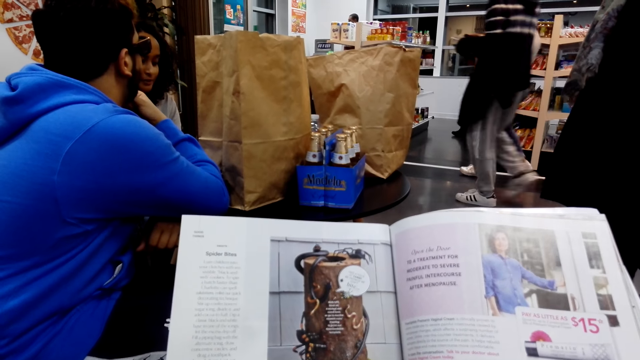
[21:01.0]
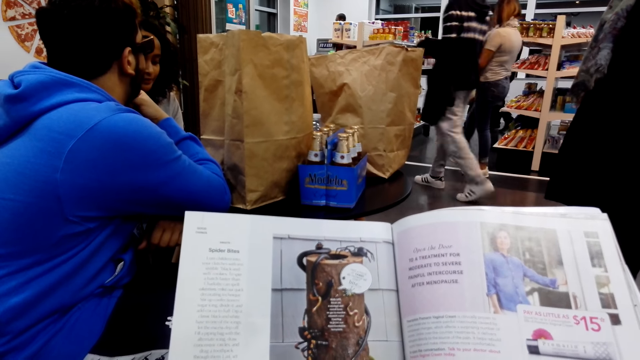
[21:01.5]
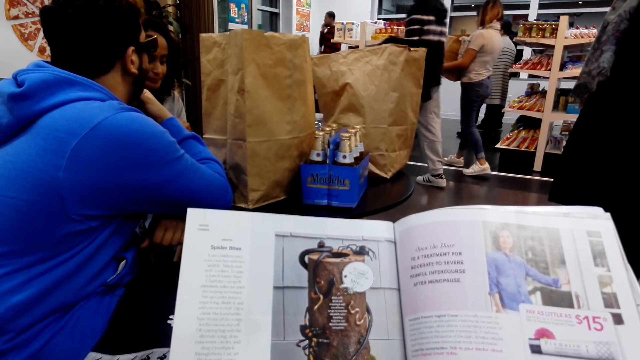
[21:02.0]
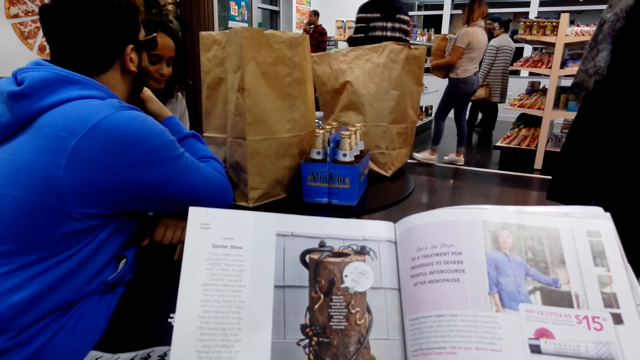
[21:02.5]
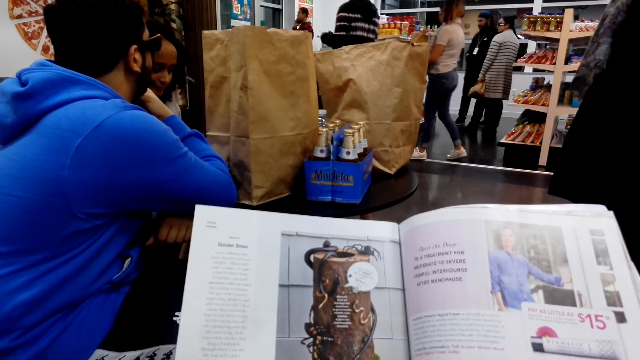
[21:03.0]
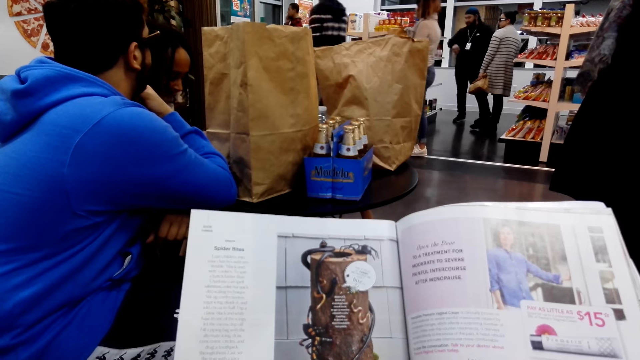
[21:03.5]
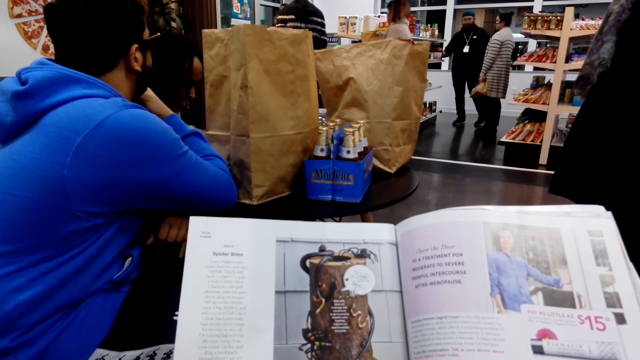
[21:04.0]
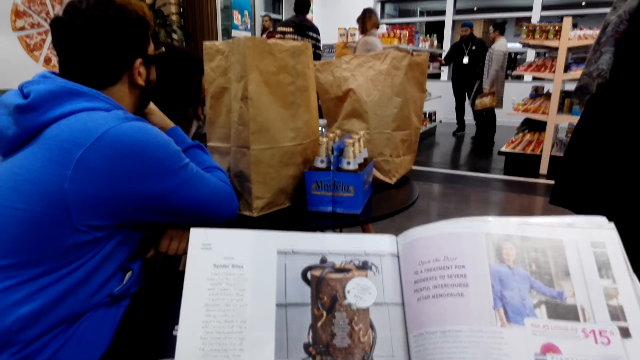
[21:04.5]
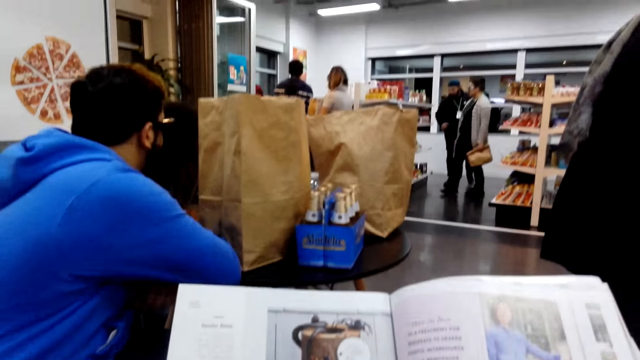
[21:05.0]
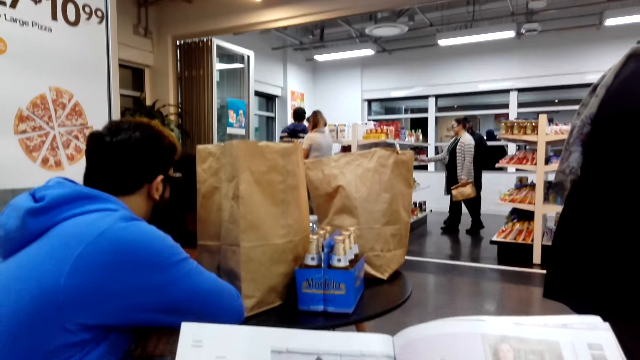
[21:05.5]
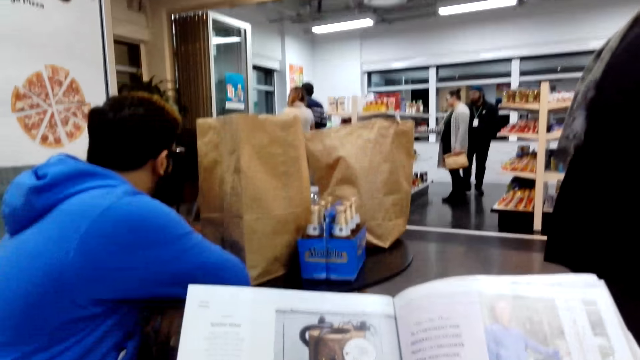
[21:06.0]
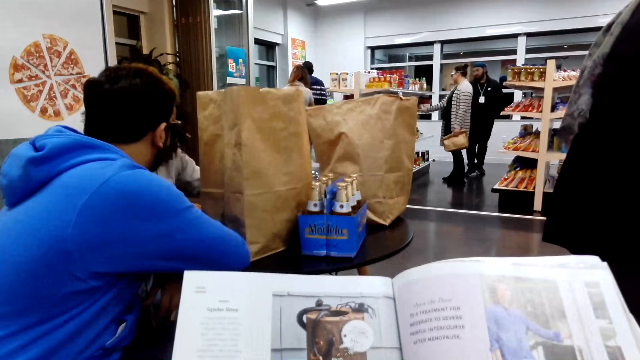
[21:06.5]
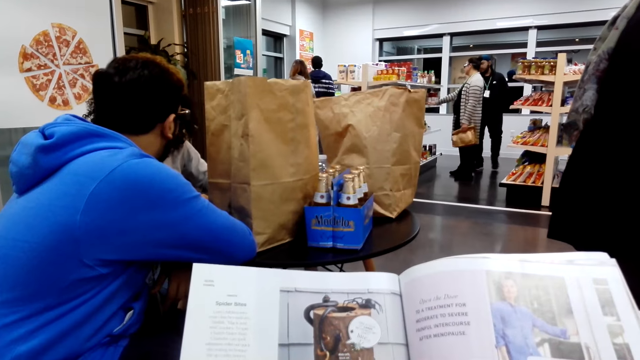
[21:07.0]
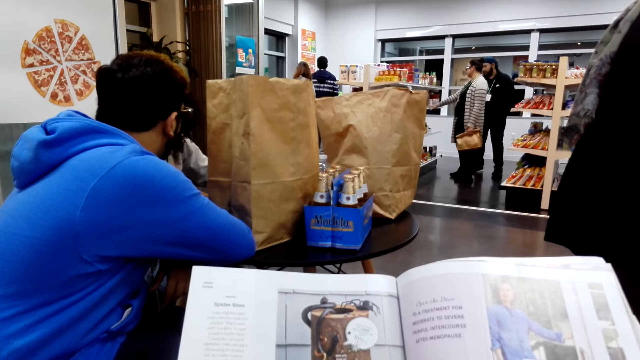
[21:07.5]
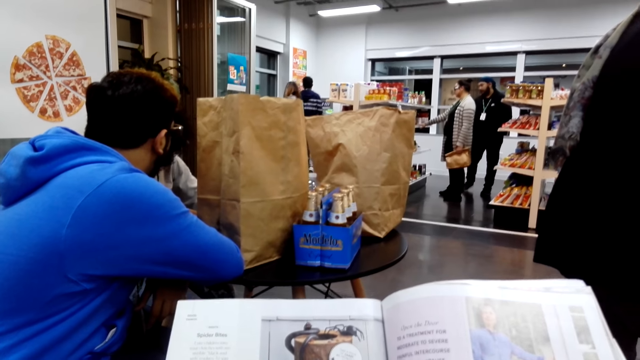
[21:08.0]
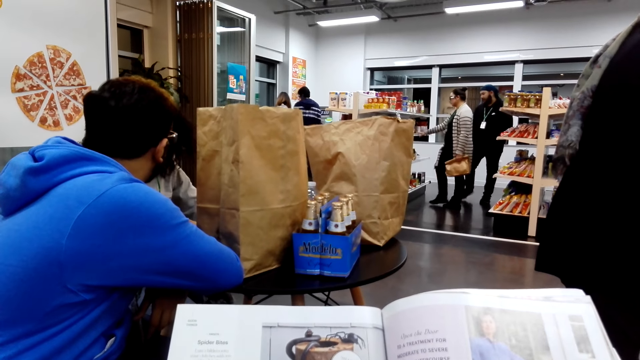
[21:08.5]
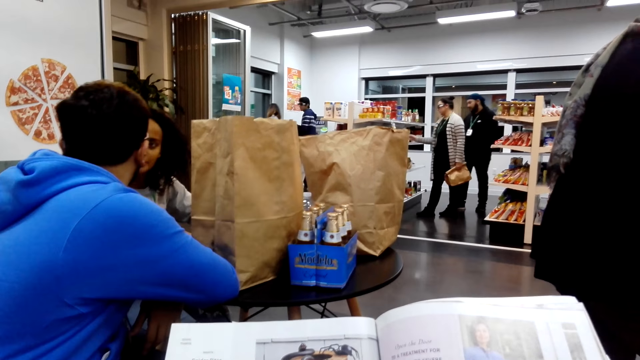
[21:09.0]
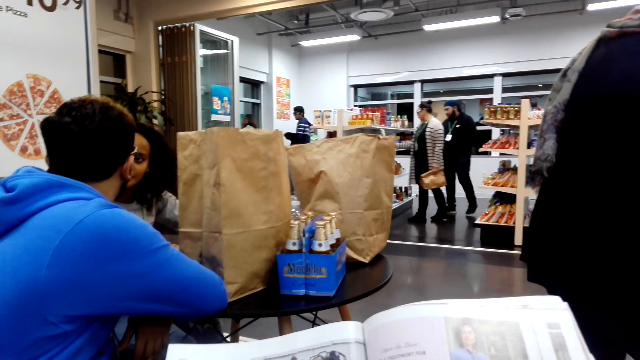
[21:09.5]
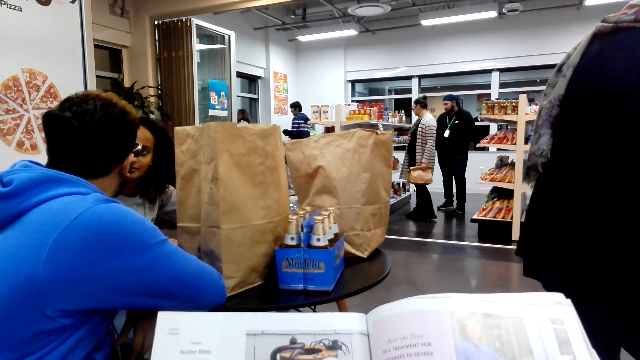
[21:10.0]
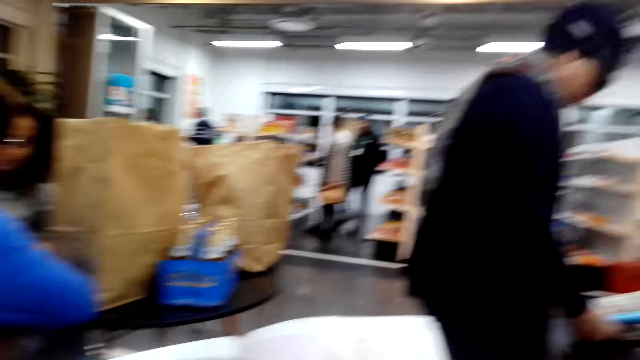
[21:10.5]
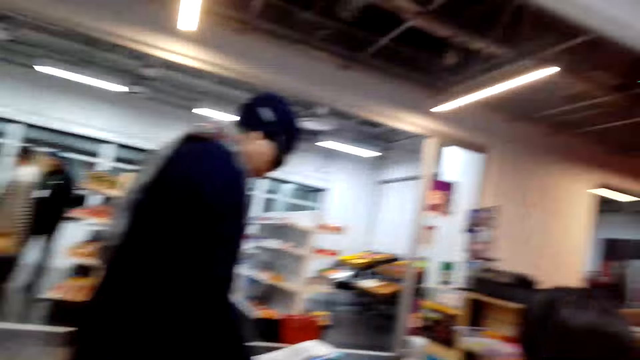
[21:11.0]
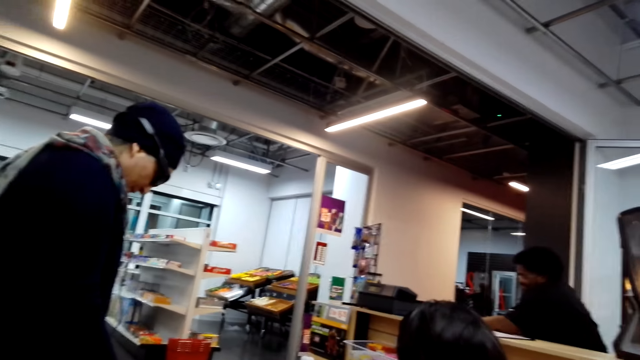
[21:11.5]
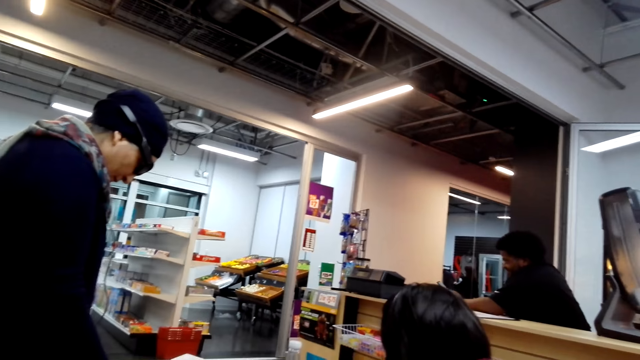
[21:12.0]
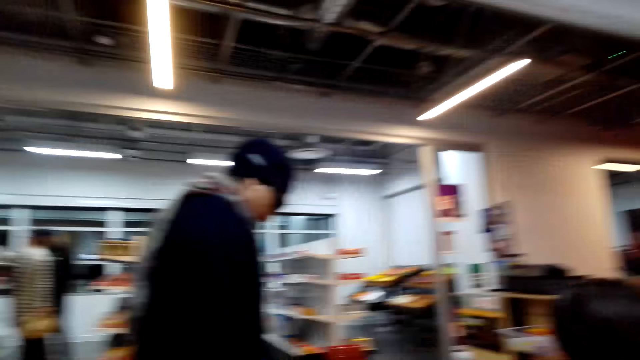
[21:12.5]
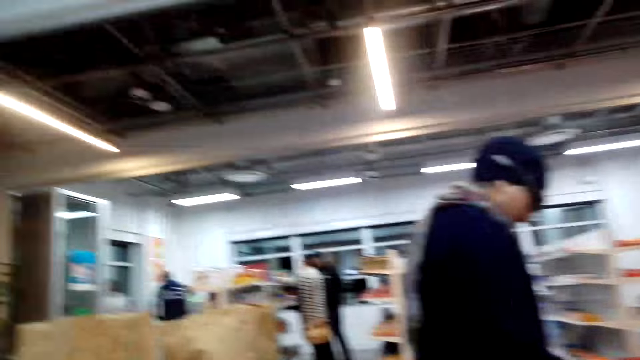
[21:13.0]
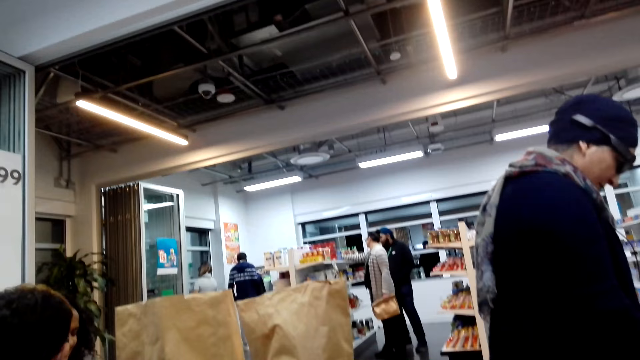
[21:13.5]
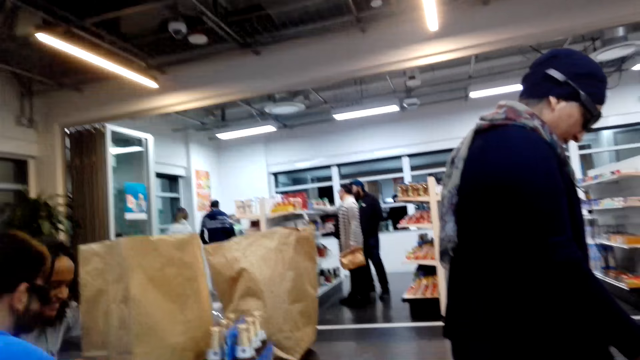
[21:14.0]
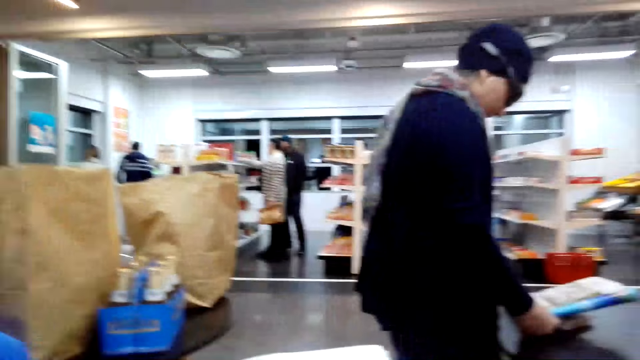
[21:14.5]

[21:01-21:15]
A man walks in. A woman carries the paper bag. The camera wearer looks around the shop. Another woman holds the shelf and walks around. The camera wearer looks around.

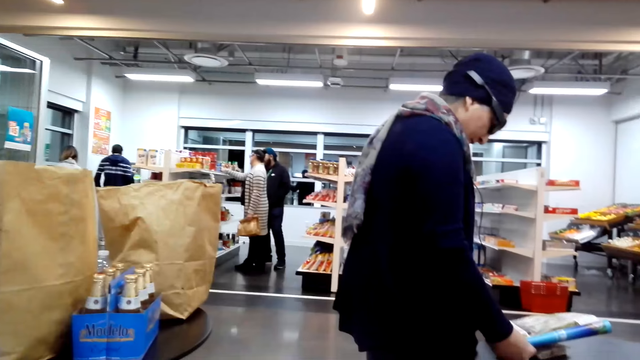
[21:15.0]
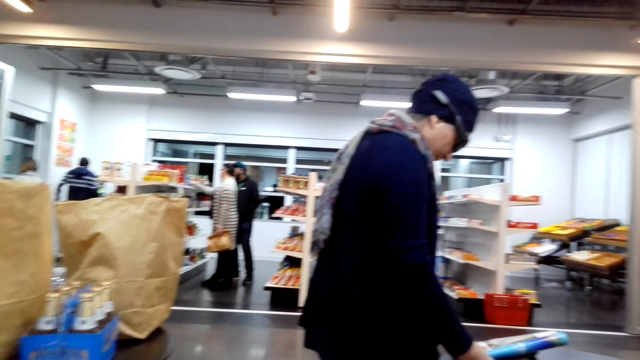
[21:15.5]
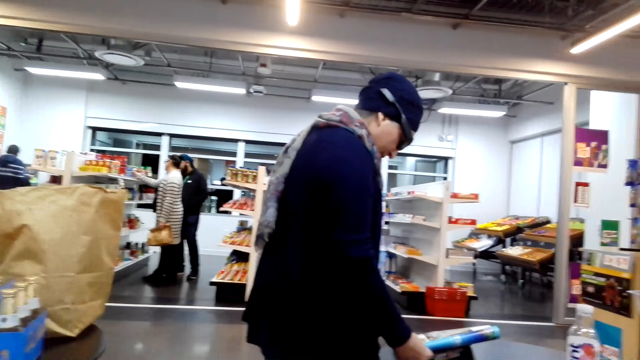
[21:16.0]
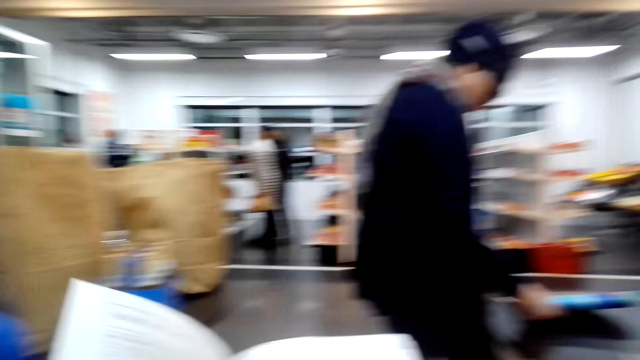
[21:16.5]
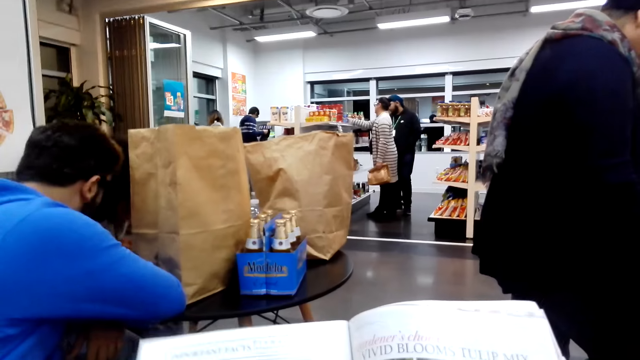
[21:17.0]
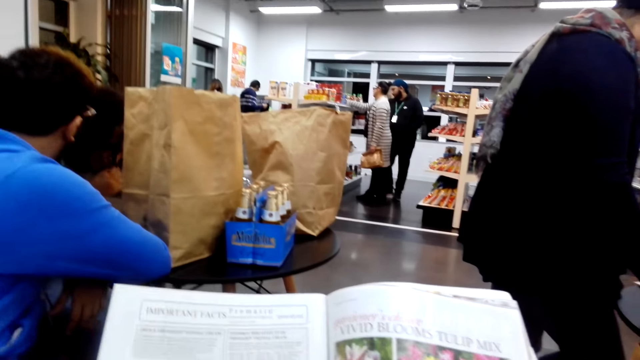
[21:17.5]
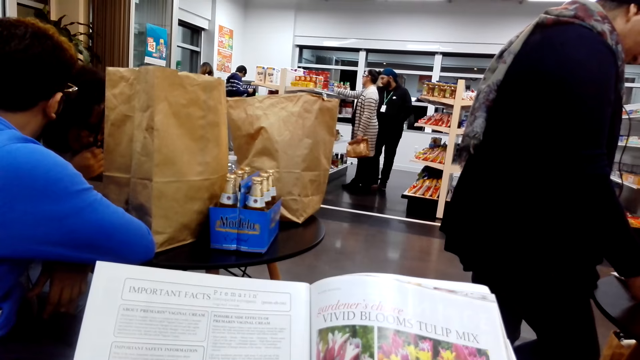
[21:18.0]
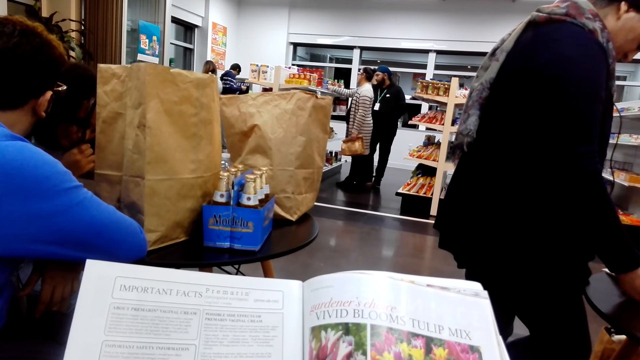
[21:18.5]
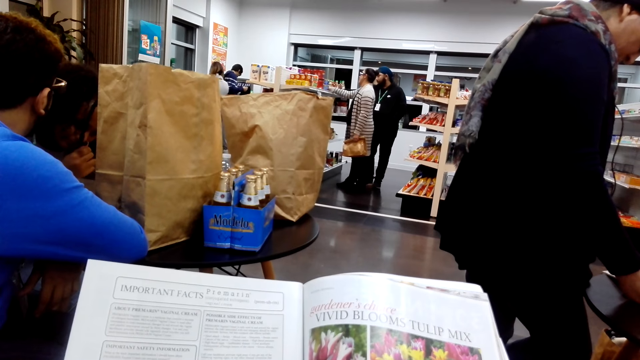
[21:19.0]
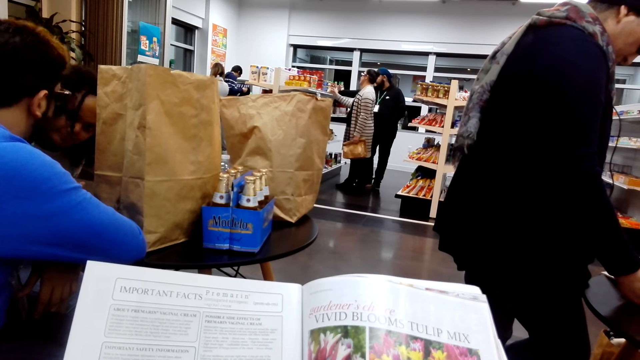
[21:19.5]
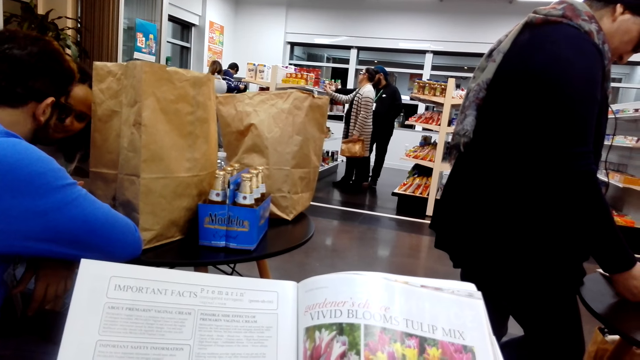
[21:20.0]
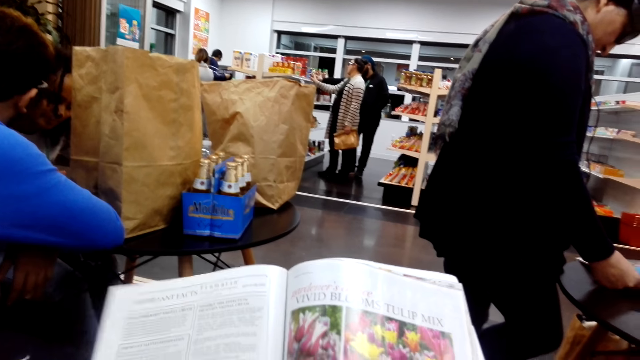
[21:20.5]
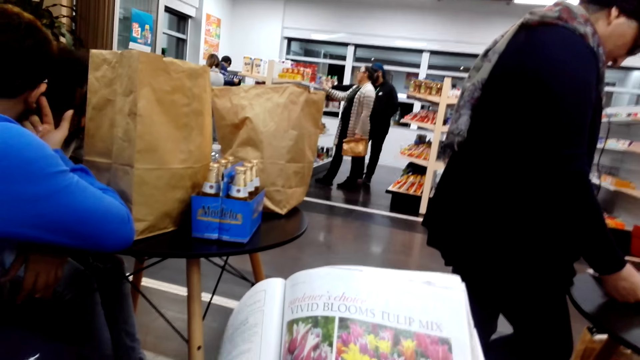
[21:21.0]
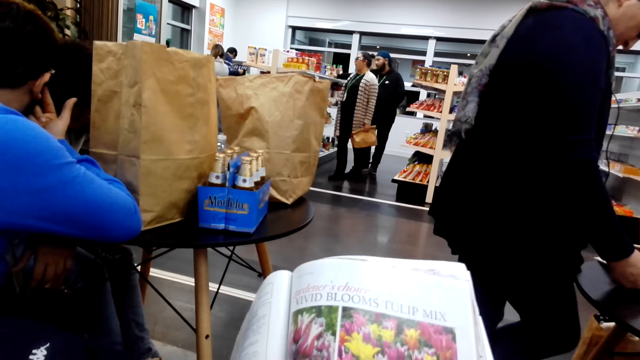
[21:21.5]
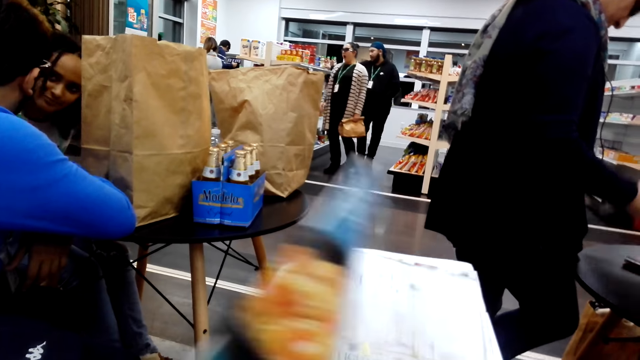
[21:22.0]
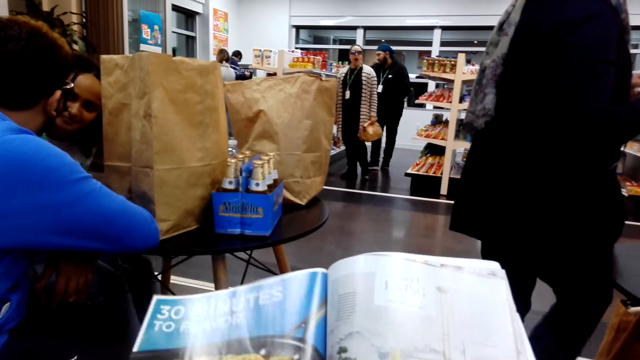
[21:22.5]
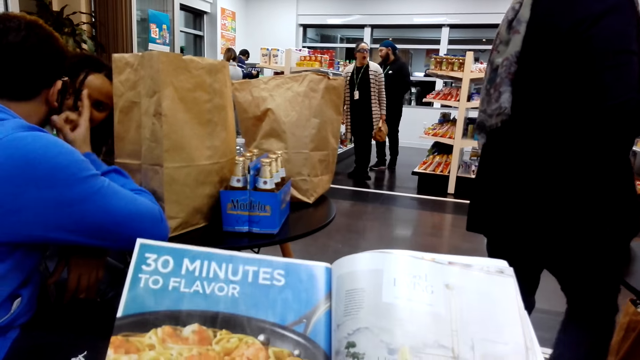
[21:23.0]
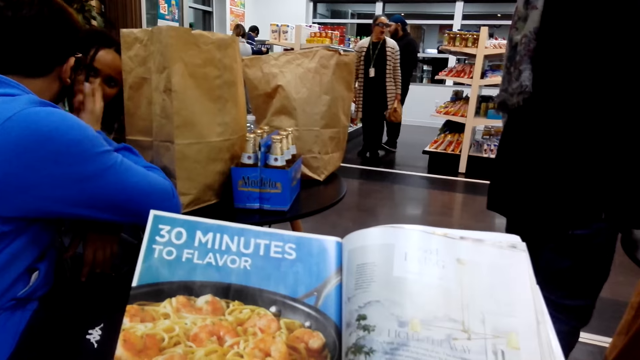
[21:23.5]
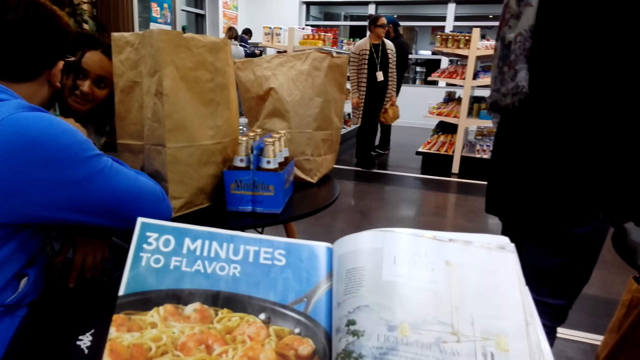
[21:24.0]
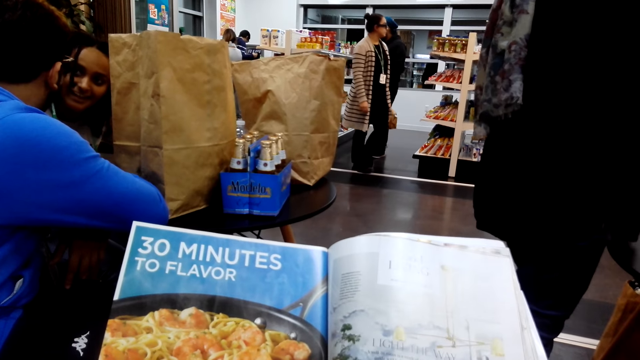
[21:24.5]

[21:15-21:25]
The camera wearer reads the book. They open a page on the book. A woman checks something. The camera wearer opens the next page on the book. They read the book.
